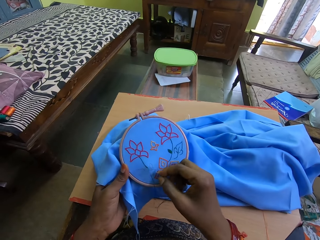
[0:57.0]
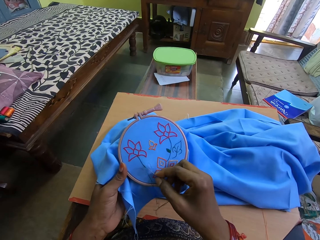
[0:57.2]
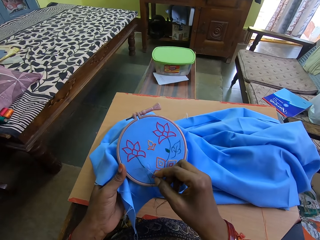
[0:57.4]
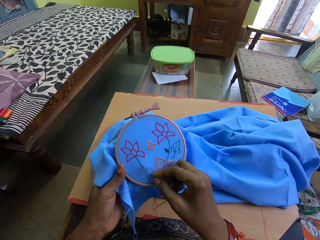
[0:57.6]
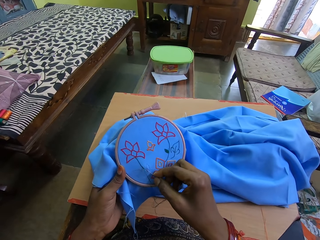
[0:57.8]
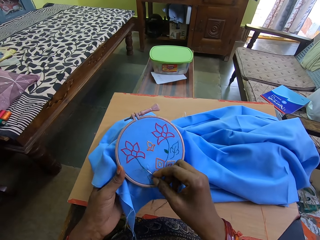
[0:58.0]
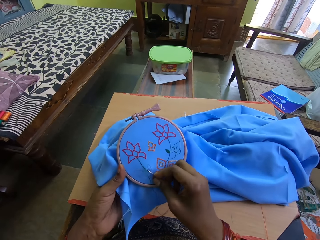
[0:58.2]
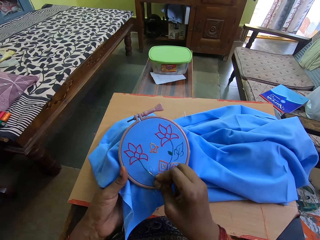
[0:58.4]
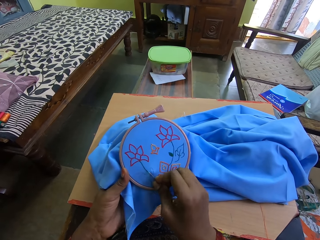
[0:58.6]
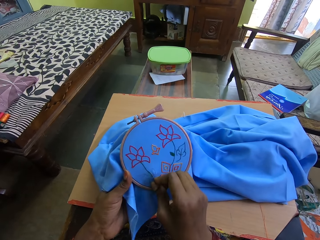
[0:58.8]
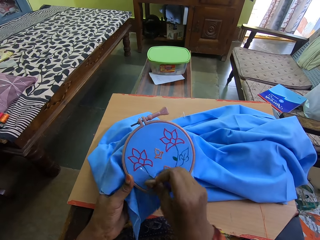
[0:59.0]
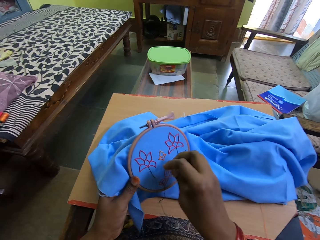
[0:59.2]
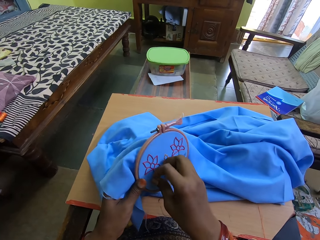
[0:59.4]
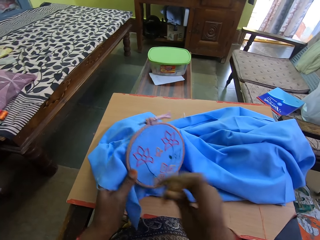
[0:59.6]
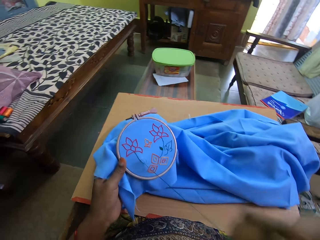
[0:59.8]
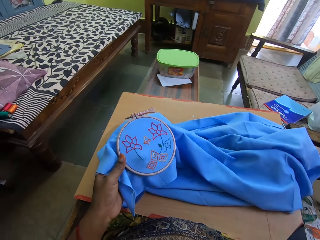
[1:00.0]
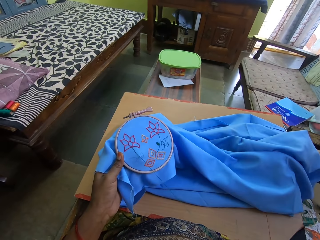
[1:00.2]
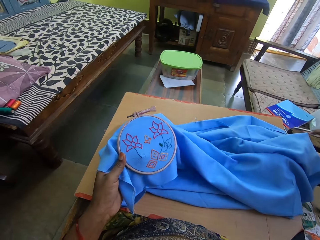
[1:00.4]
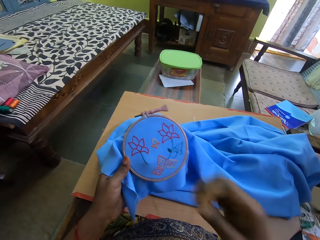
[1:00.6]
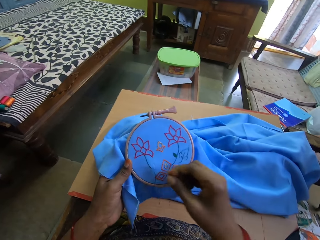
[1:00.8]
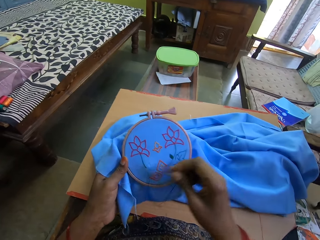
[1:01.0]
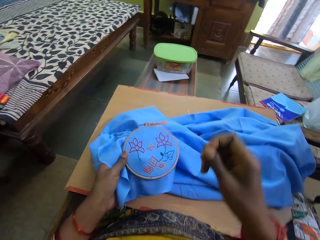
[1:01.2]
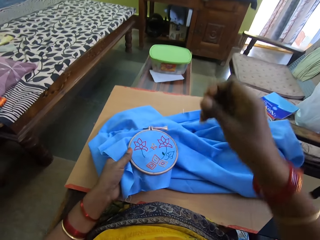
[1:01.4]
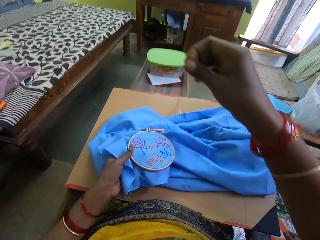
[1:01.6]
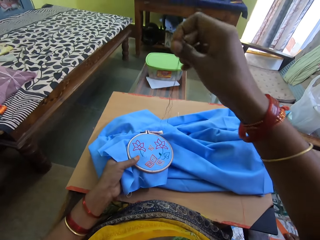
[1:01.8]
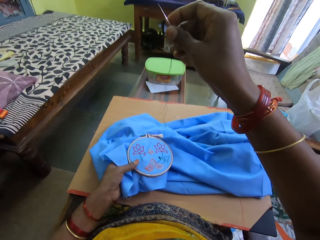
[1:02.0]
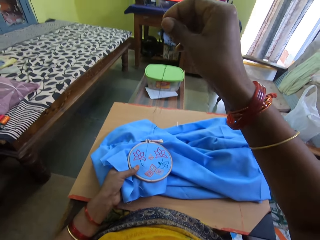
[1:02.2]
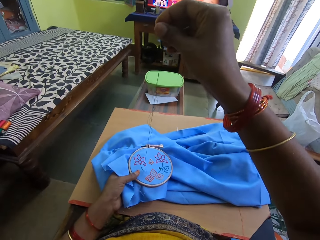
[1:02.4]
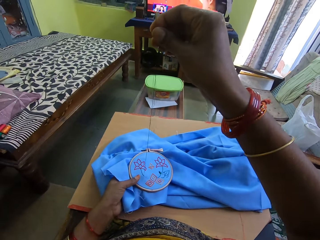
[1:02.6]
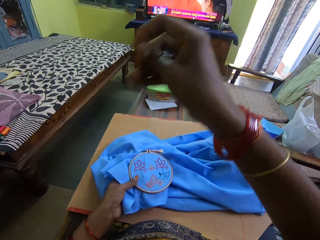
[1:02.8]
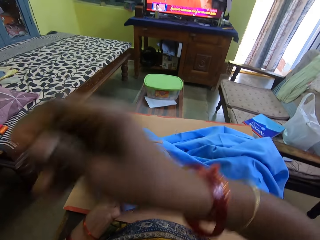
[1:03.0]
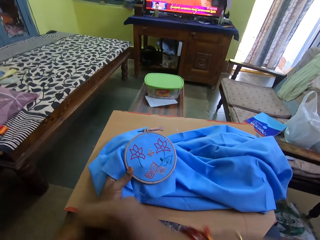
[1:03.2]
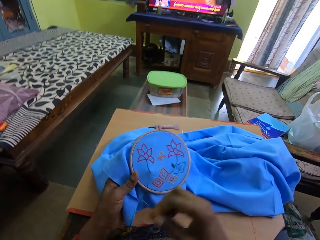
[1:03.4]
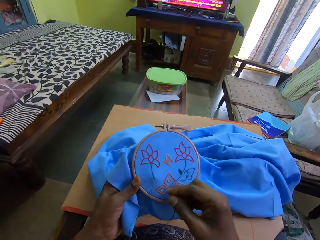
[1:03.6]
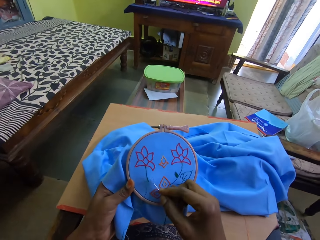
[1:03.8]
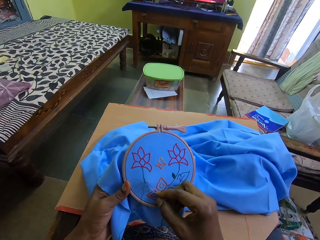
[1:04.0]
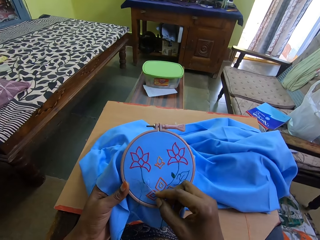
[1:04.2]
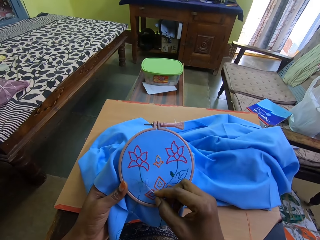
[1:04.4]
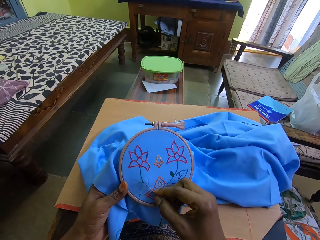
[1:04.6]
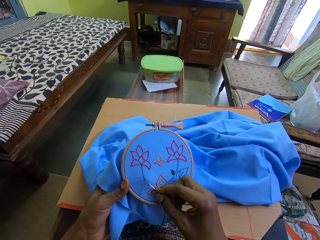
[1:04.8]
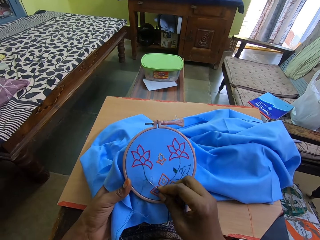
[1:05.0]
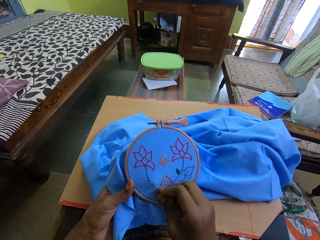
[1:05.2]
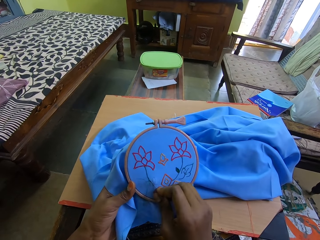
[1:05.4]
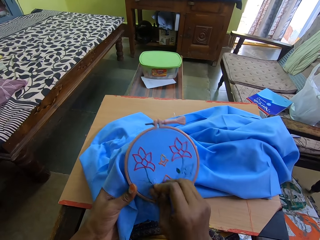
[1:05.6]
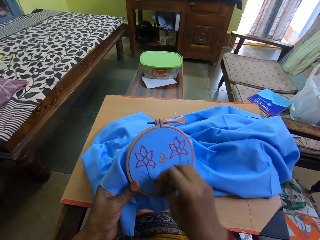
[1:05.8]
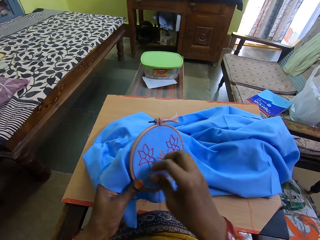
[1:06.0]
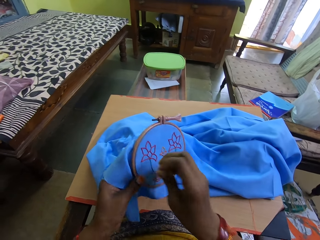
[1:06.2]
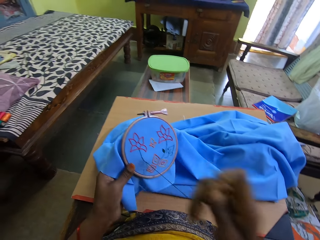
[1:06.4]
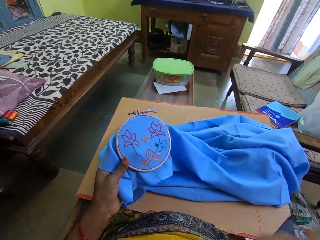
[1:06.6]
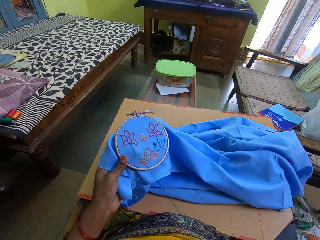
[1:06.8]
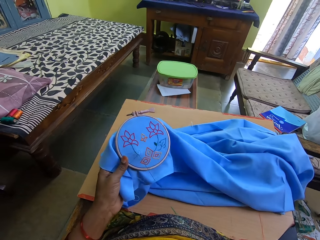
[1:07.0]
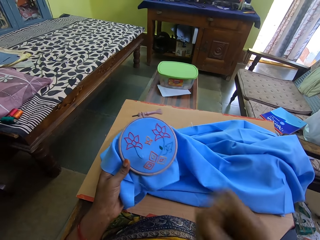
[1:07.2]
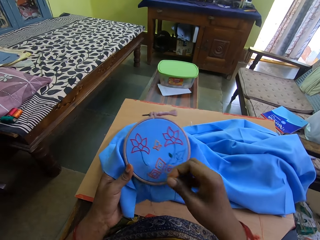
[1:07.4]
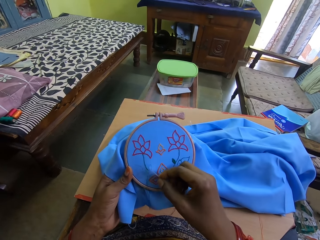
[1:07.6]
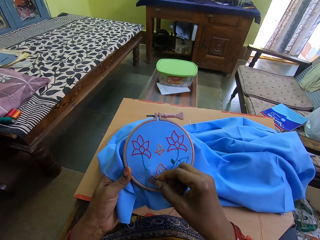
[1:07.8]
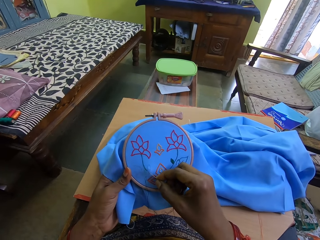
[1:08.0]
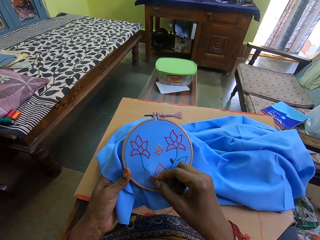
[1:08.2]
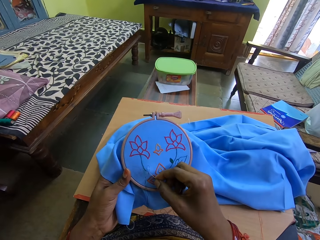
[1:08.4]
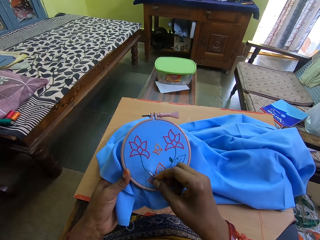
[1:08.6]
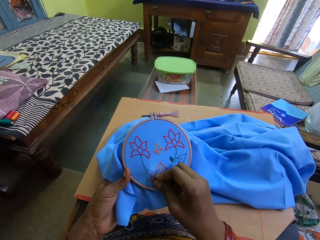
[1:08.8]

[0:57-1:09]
The camera wearer pulls the thread. They sew the cloth. They pull the thread.

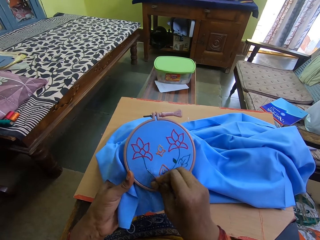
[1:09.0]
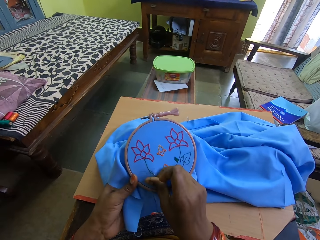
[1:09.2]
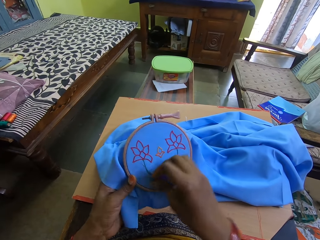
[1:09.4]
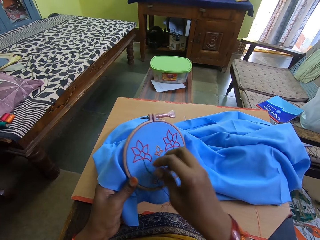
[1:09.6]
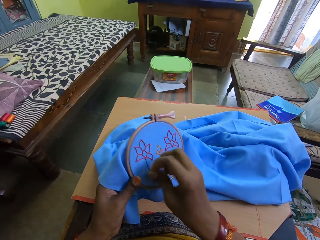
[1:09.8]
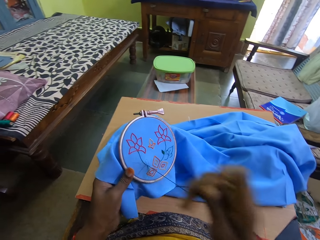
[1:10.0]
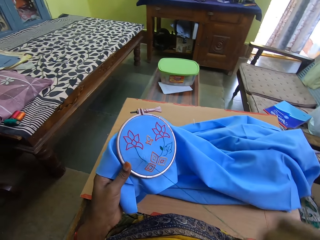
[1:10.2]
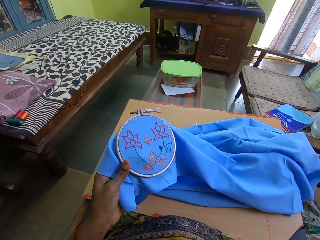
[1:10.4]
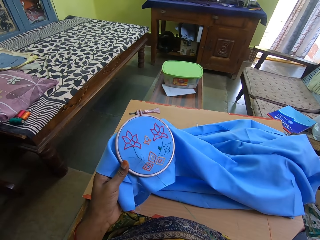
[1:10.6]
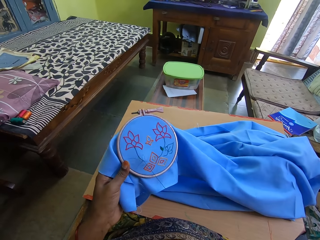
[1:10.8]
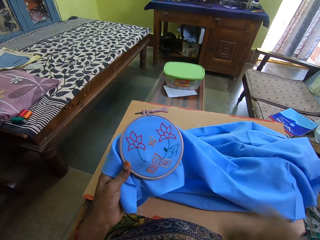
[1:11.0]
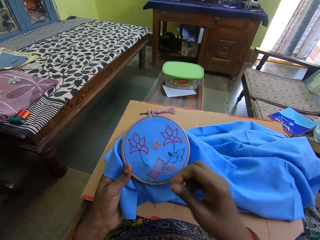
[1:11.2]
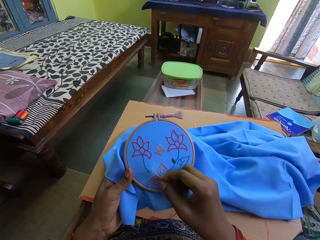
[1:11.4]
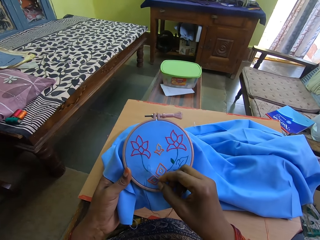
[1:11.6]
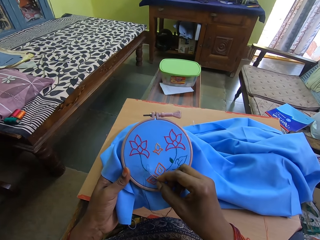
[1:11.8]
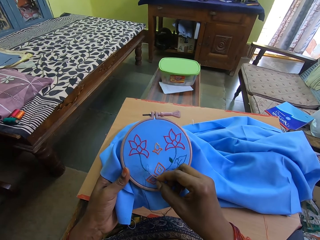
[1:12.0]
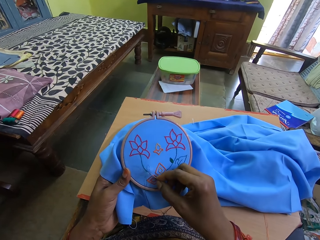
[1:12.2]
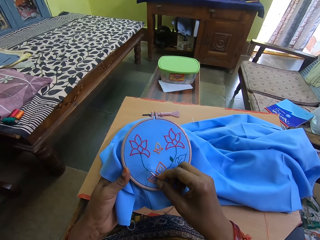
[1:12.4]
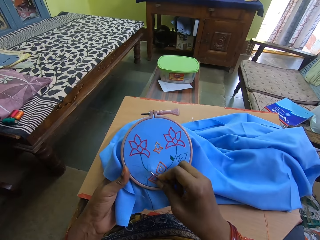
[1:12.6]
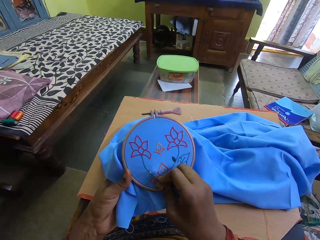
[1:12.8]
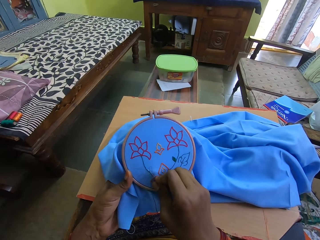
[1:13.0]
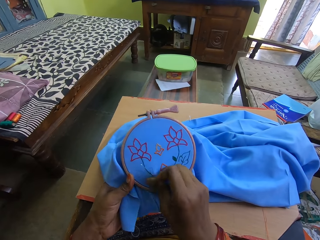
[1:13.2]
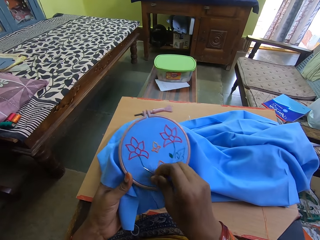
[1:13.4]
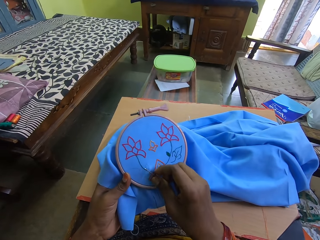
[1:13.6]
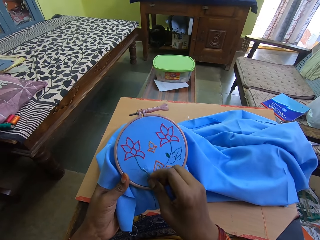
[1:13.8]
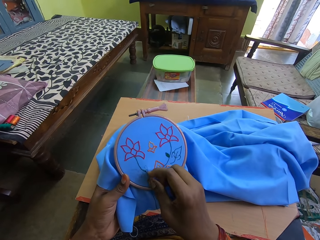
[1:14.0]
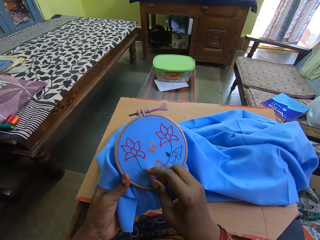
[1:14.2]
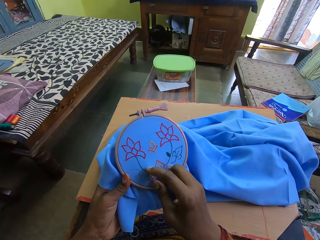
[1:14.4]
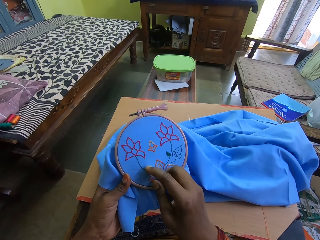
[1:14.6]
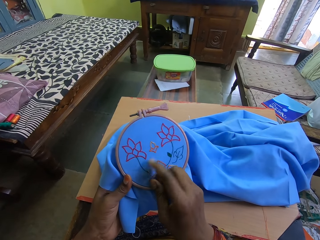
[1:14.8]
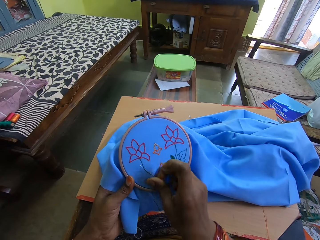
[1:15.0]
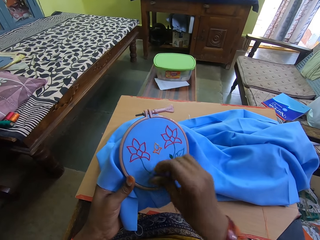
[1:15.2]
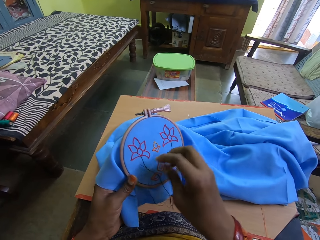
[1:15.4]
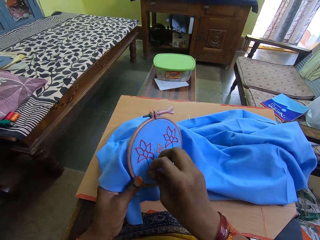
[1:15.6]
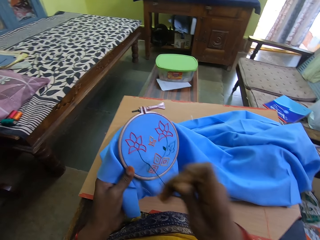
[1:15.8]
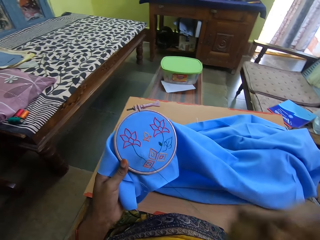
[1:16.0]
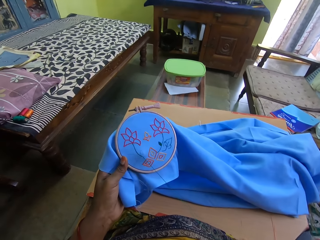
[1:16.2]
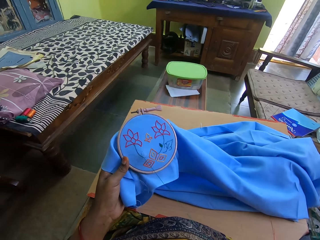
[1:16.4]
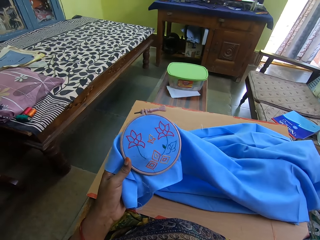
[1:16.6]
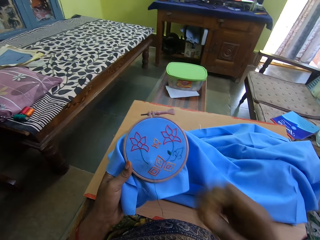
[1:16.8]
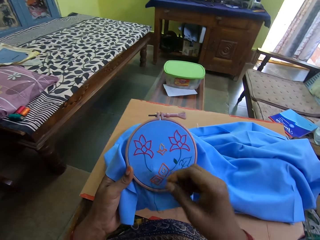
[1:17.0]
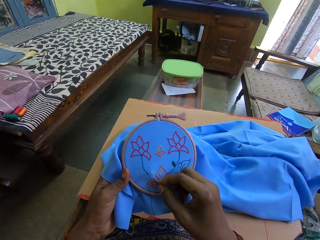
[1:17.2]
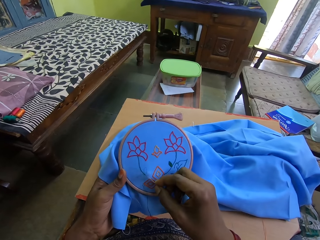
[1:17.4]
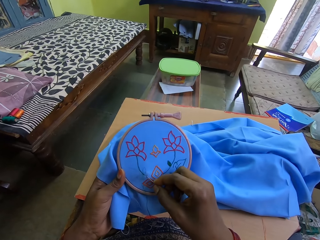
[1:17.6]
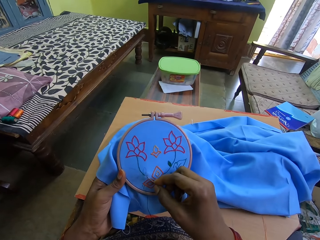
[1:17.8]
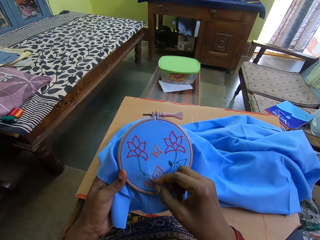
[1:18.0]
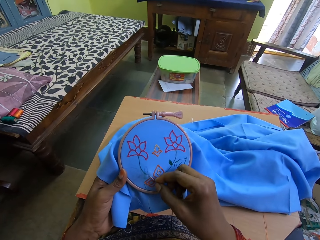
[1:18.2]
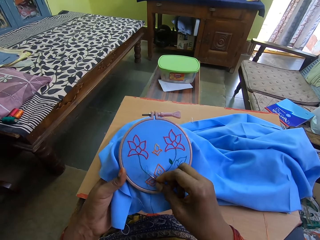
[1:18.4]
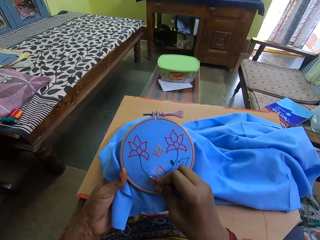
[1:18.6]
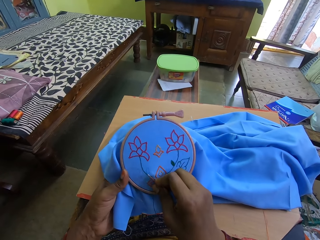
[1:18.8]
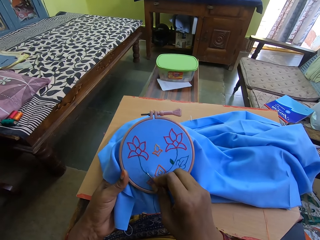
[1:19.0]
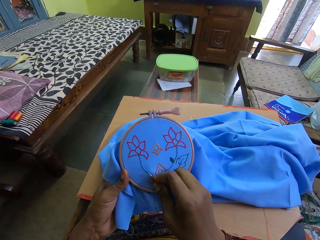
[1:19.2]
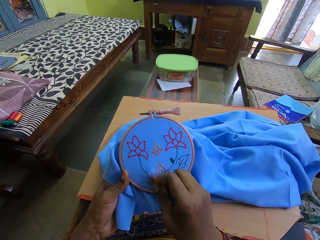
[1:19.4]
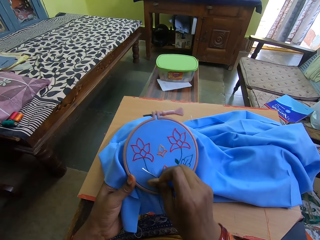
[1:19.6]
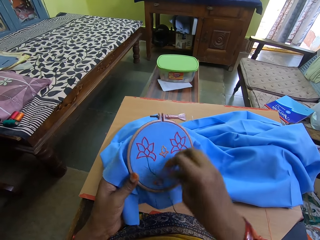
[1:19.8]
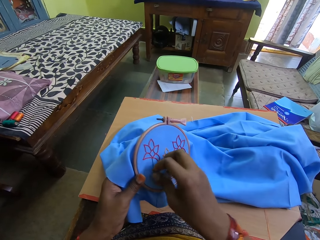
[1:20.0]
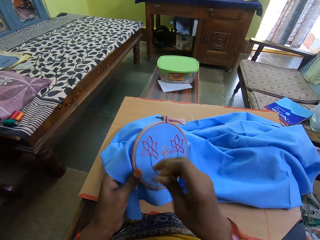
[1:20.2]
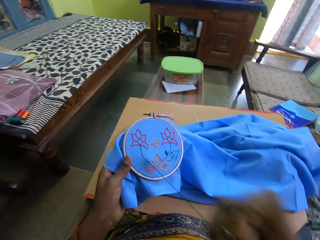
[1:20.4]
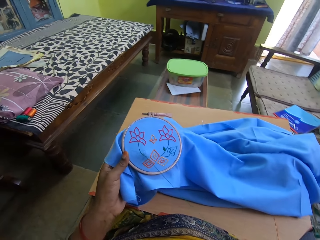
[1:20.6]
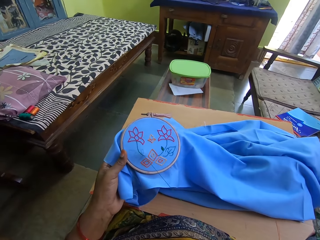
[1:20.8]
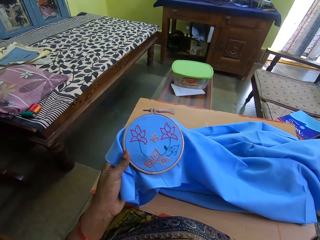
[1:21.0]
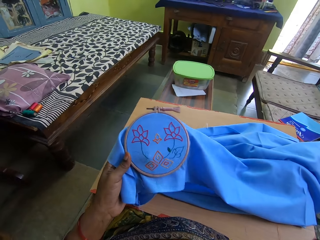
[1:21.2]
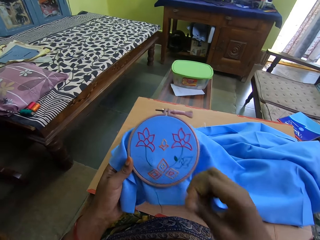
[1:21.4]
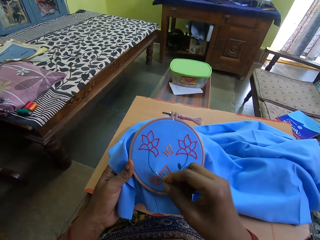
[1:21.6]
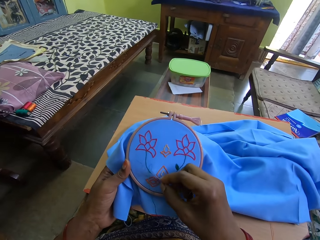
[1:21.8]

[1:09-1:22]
The camera wearer sews the cloth. They pull the thread. They sew the cloth. They pull the thread. They sew the cloth. They pull the thread.
